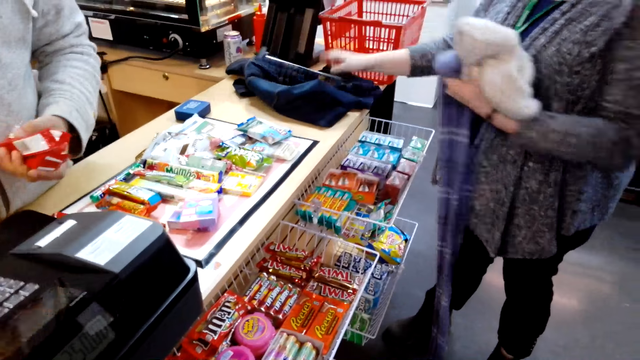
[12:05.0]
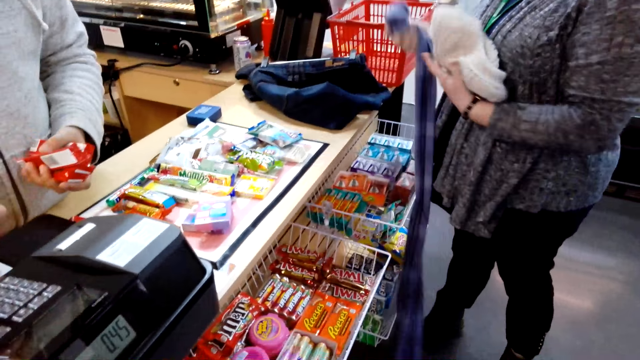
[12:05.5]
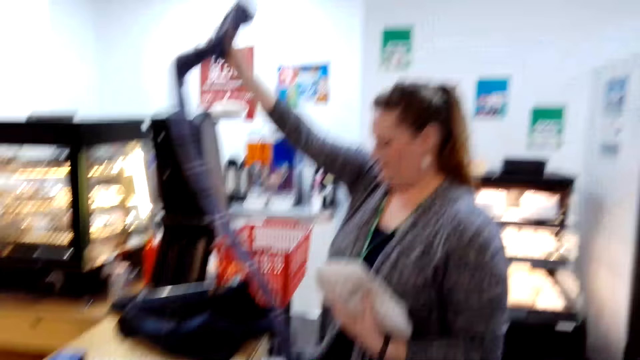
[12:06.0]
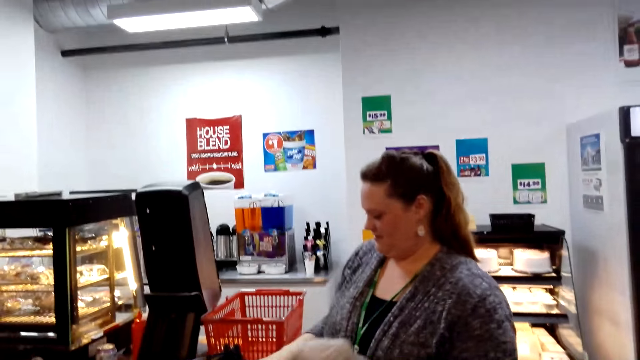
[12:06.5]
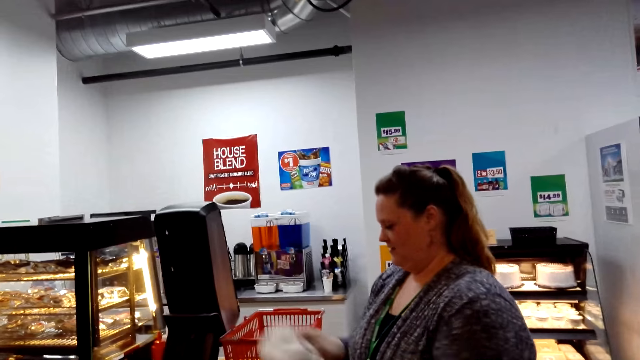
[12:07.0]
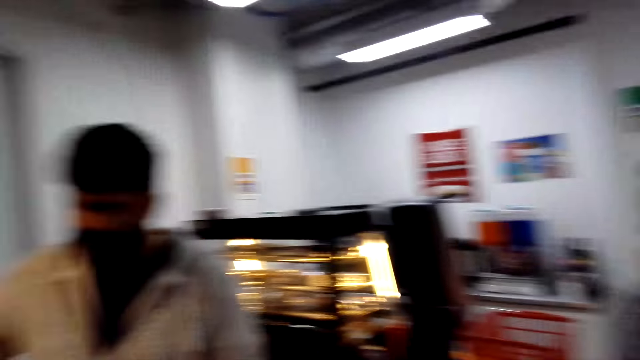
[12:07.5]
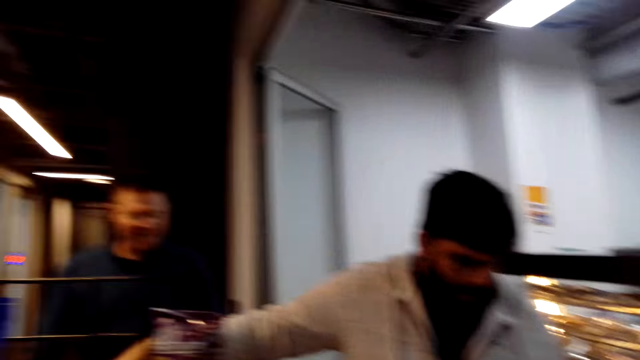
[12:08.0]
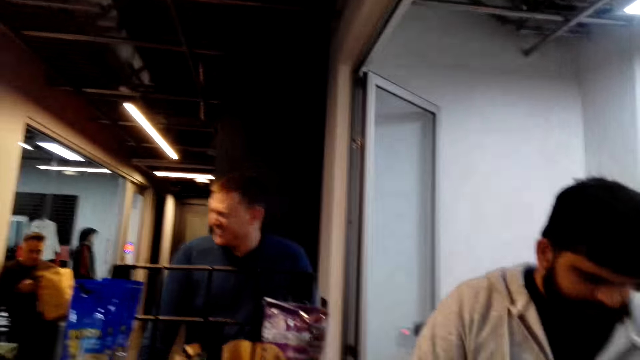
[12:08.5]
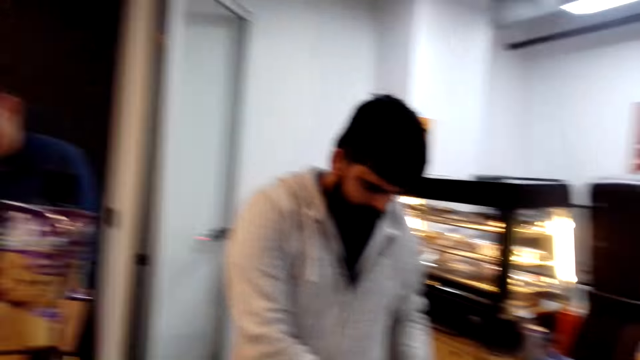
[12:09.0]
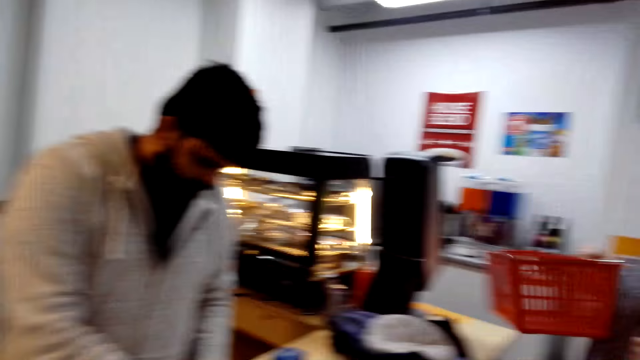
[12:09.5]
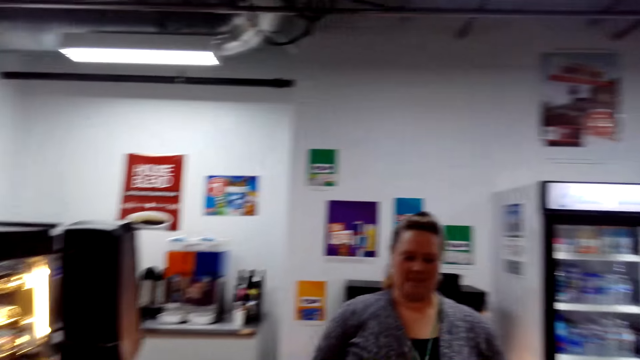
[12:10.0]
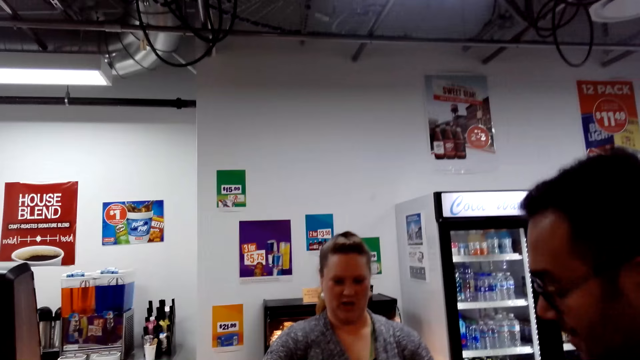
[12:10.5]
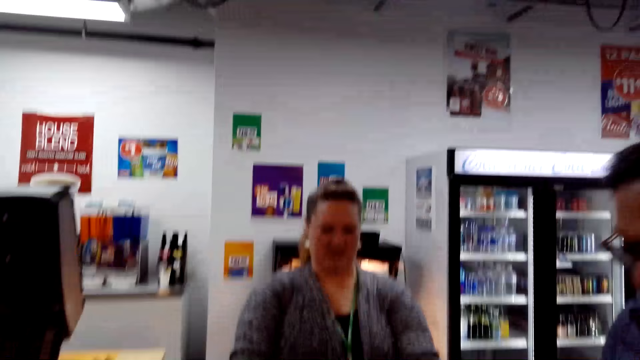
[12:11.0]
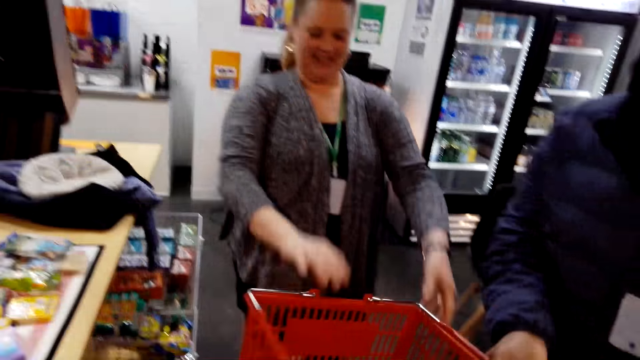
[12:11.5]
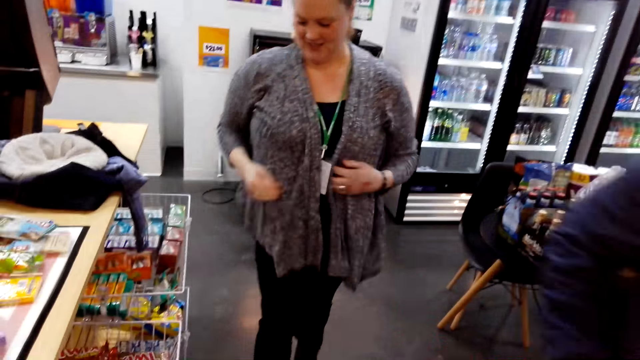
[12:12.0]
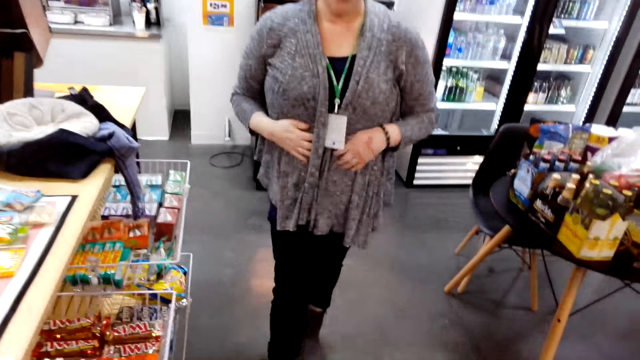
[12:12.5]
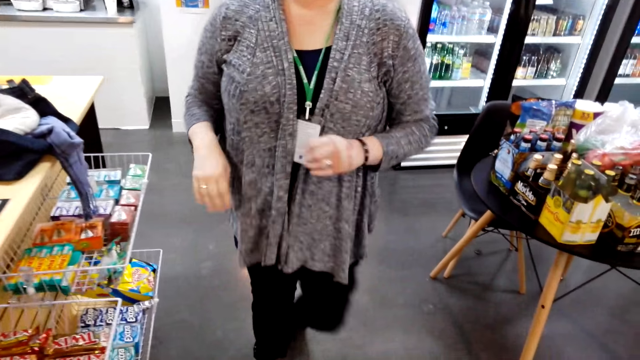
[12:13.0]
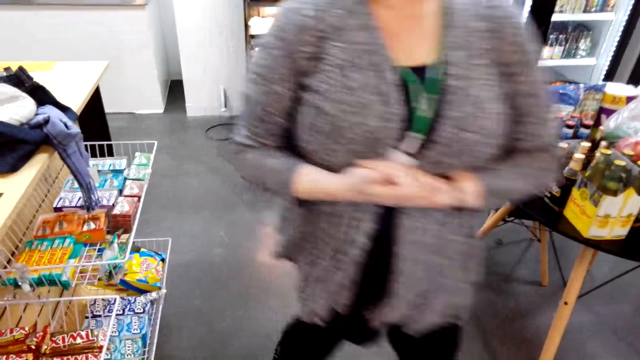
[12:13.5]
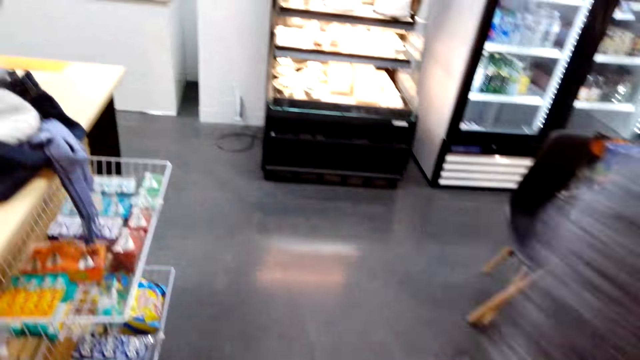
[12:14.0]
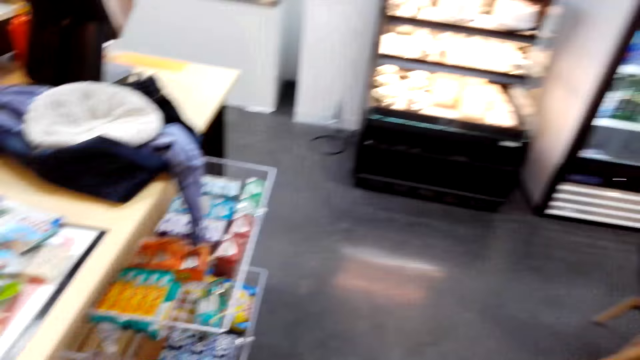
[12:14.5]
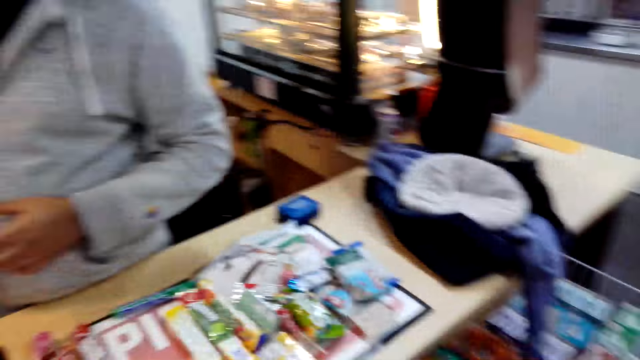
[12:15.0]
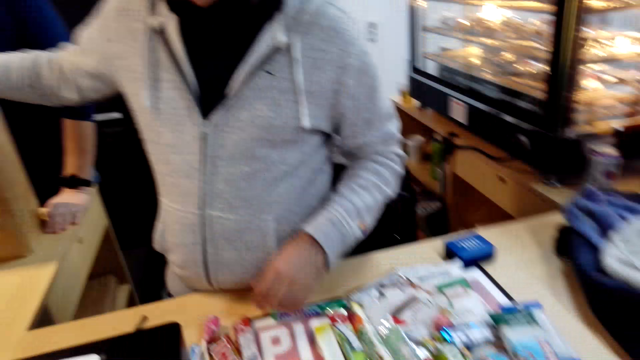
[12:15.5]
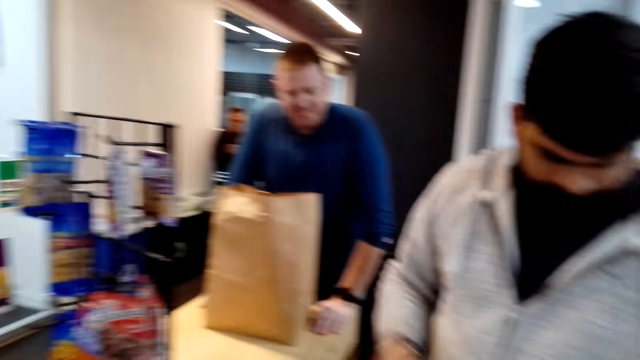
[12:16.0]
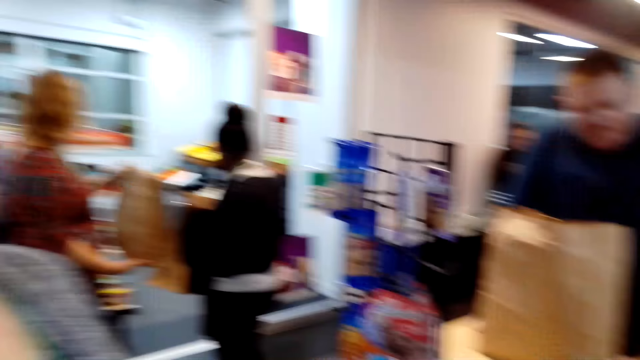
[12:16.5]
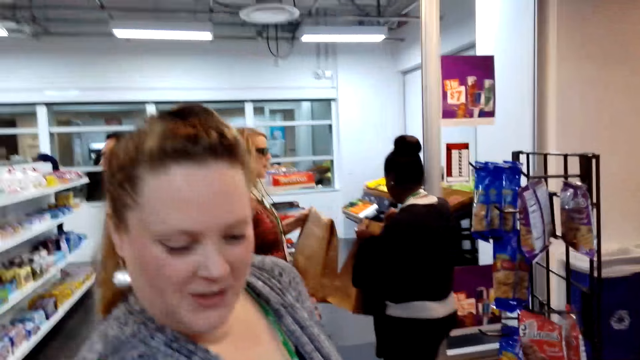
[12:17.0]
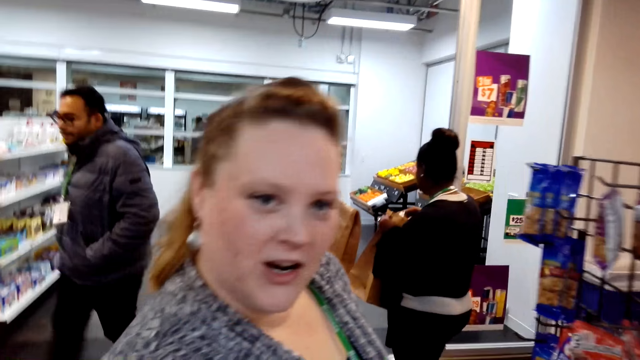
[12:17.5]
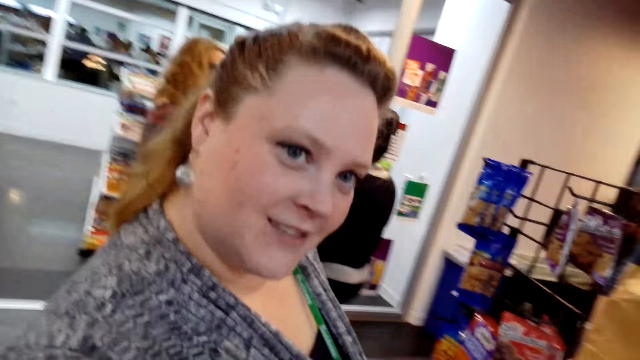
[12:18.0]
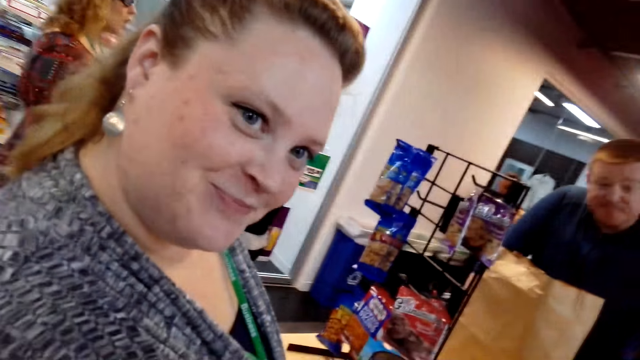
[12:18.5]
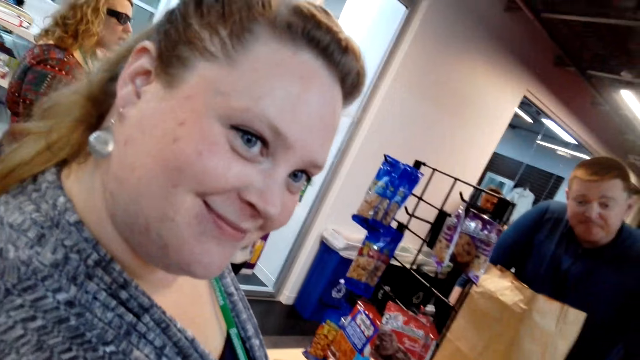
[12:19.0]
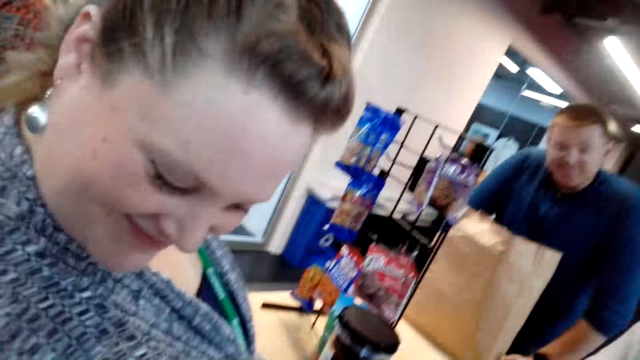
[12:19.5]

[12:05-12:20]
A woman holds a shopping crate. A man picks the shopping crate. The woman talks to the camera wearer. The camera wearer dialogues with the woman. The woman talks to the camera wearer.

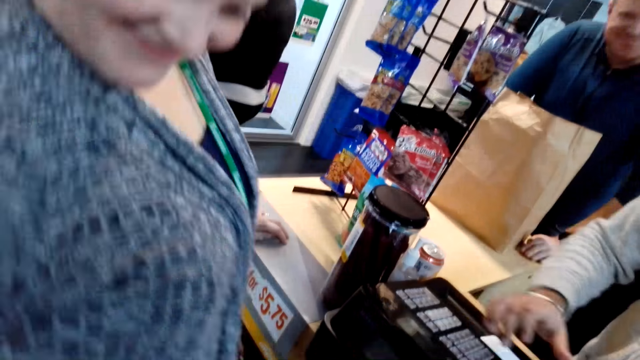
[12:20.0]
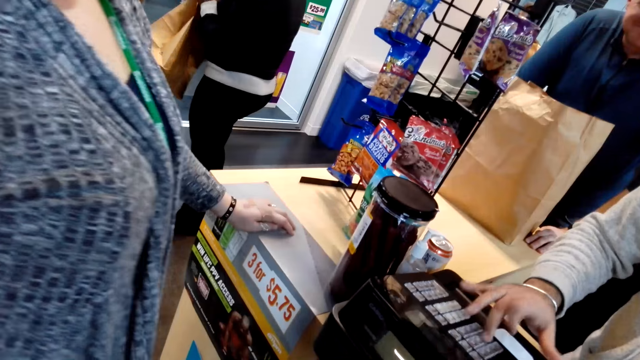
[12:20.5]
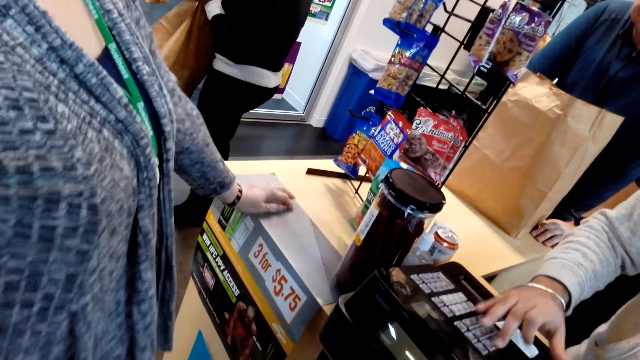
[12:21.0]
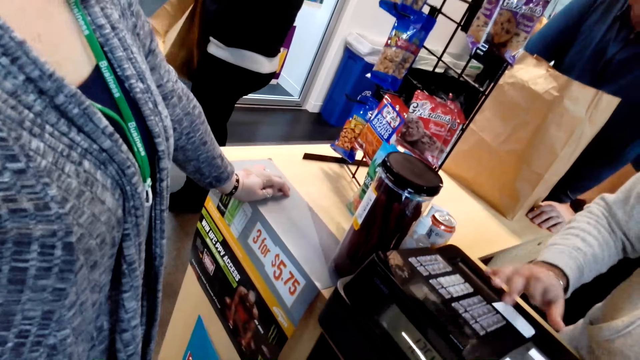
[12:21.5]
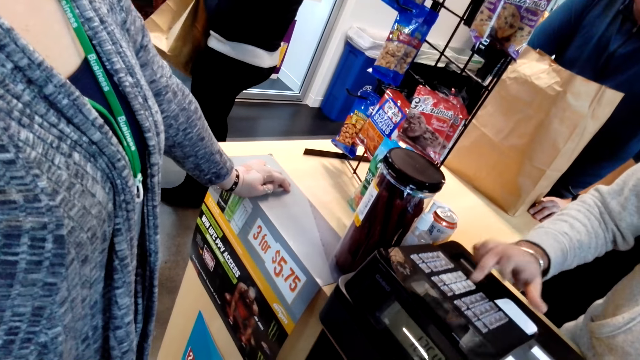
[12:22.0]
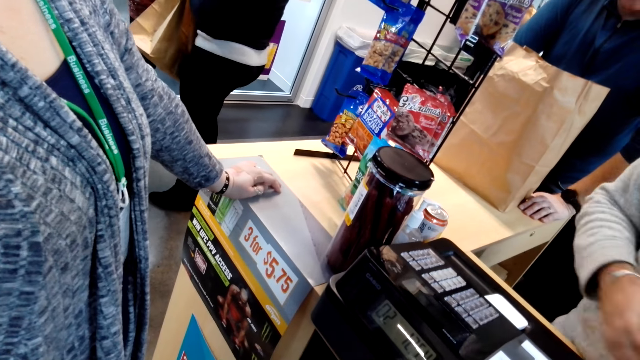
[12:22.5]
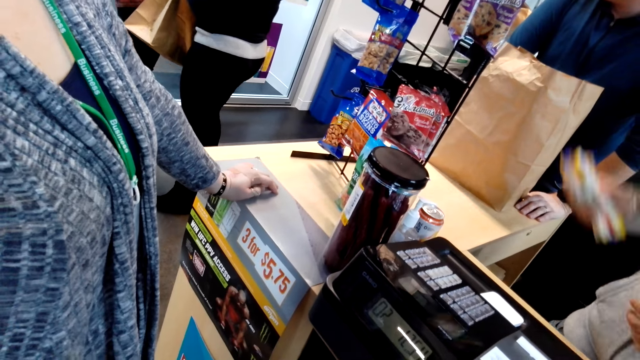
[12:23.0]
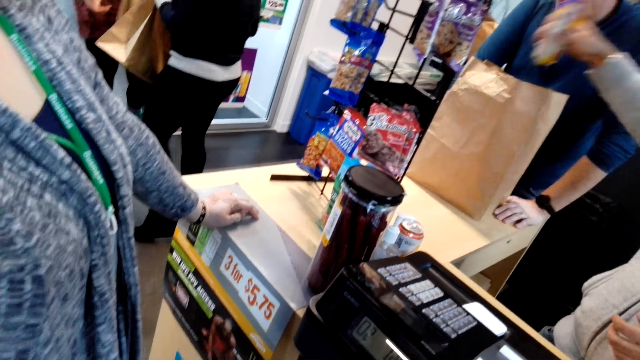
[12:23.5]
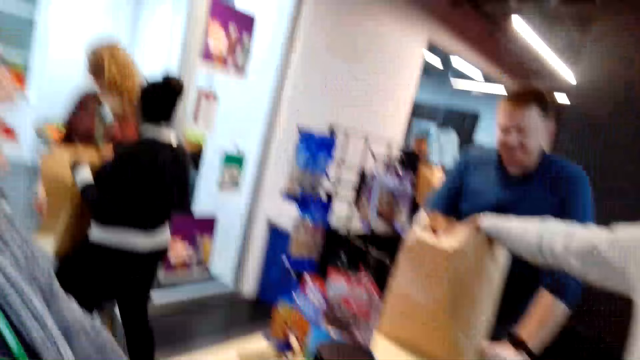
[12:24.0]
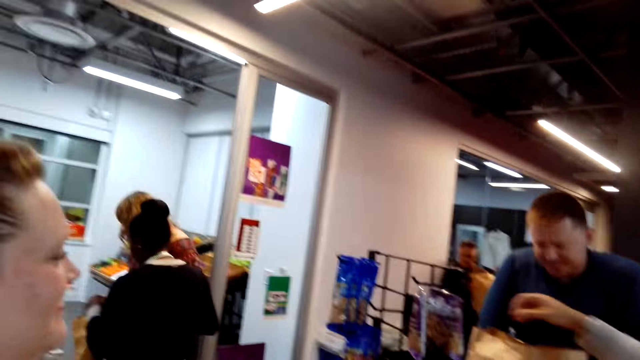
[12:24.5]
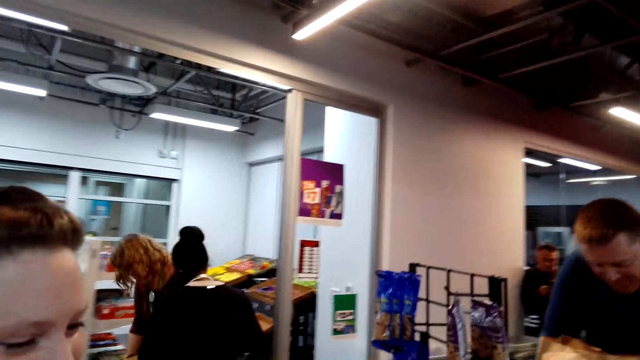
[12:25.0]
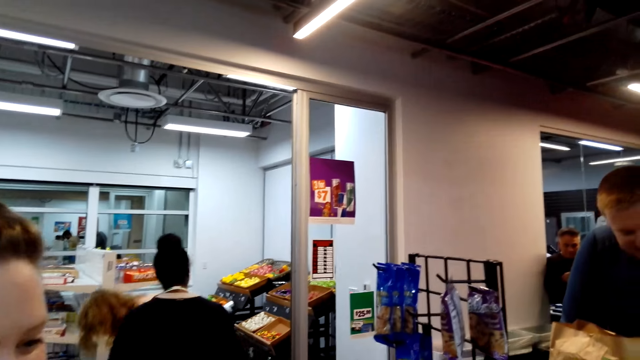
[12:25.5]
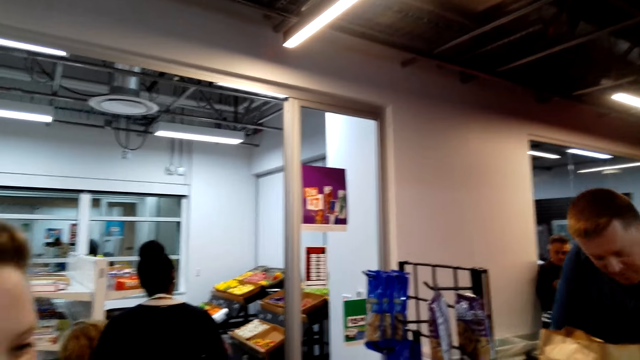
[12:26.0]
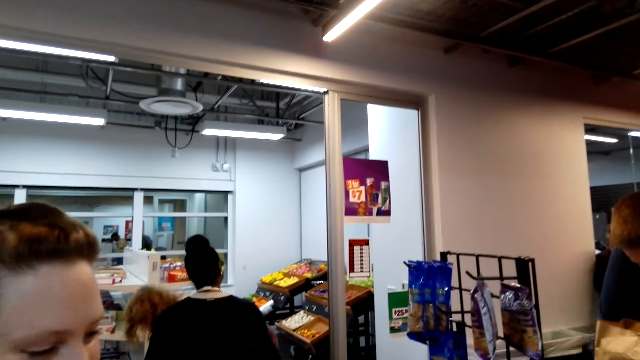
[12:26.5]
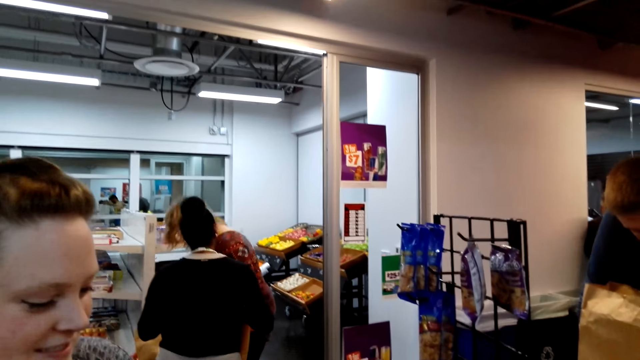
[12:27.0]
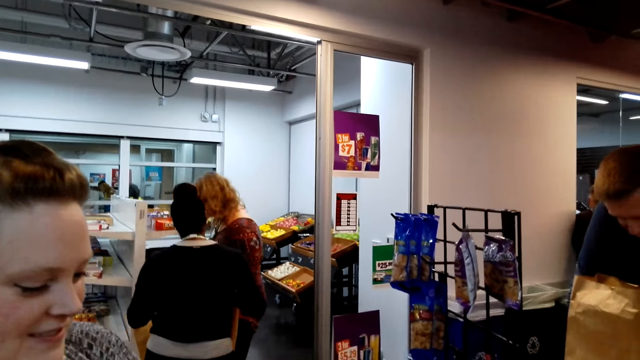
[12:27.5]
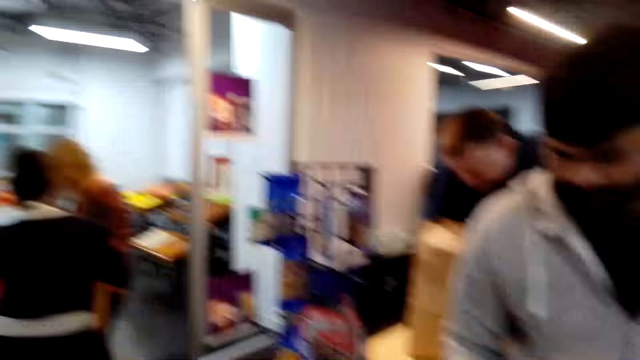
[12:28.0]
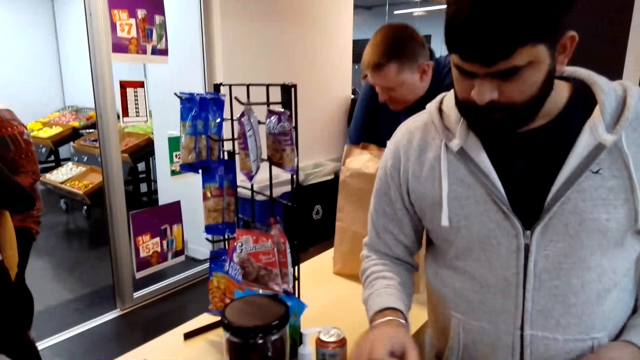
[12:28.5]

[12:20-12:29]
The camera wearer talks. A man presses the counter machine. He puts chocolate in a shopping bag. A woman stands in the store. The camera wearer looks around.
